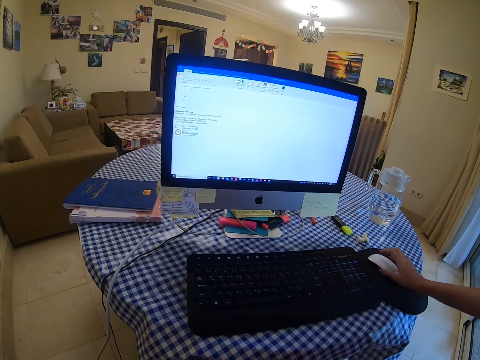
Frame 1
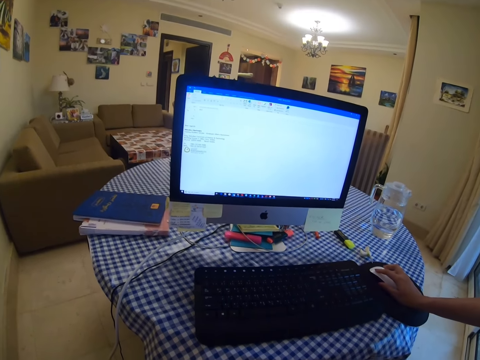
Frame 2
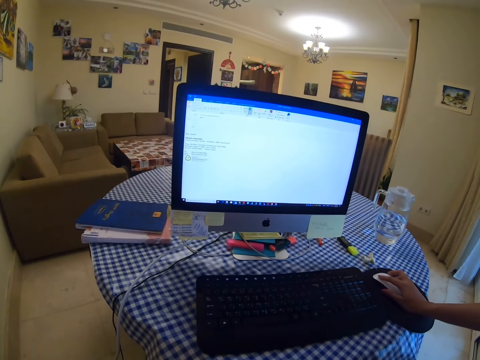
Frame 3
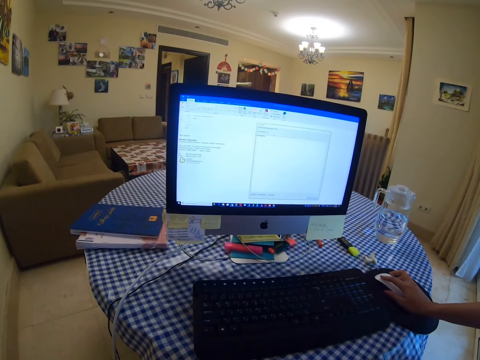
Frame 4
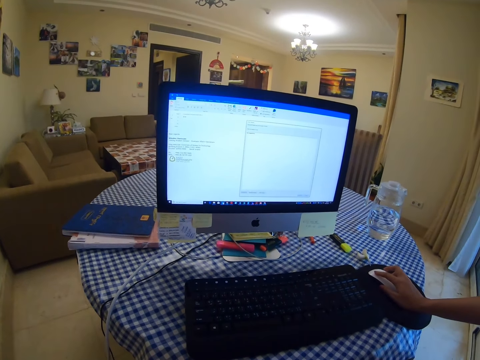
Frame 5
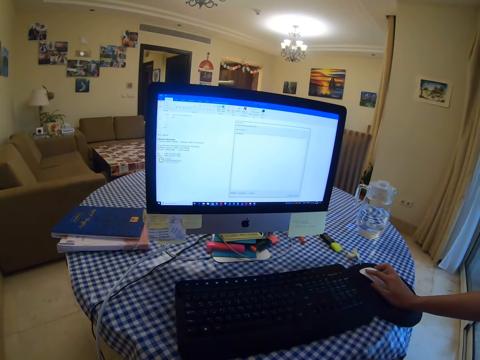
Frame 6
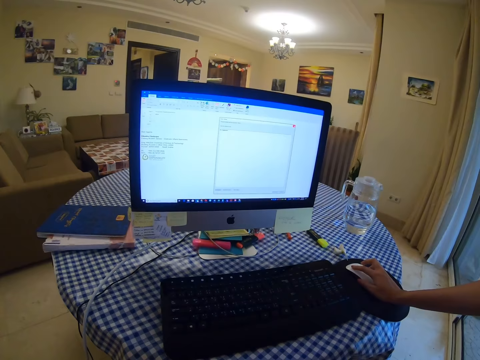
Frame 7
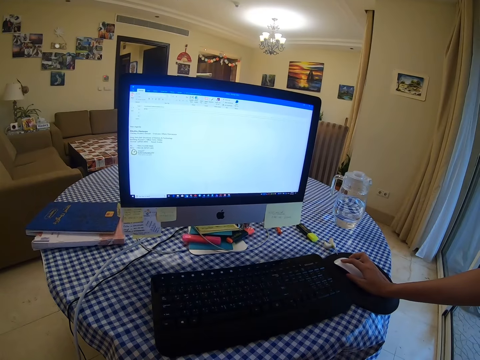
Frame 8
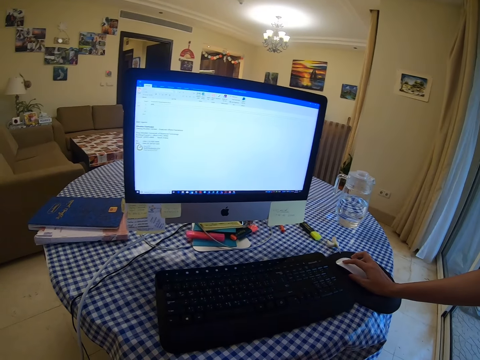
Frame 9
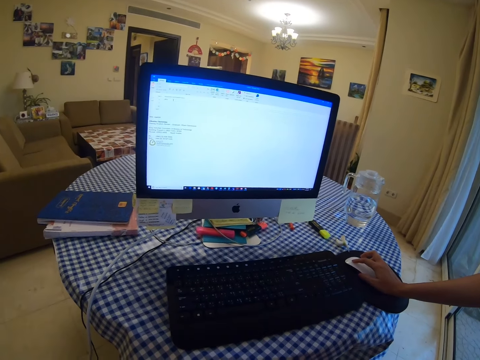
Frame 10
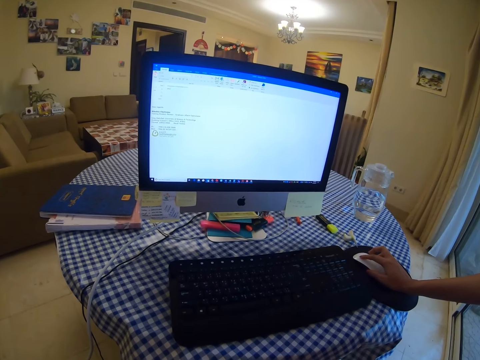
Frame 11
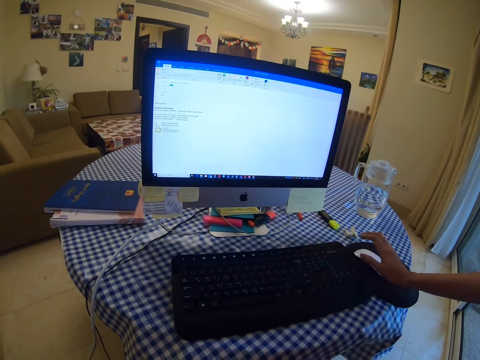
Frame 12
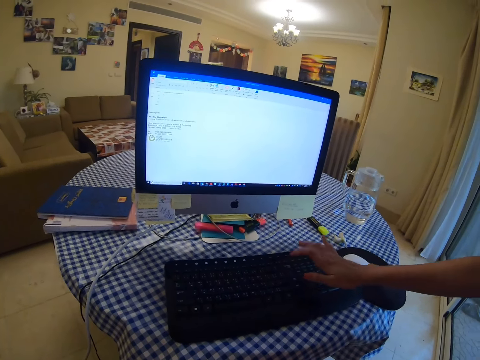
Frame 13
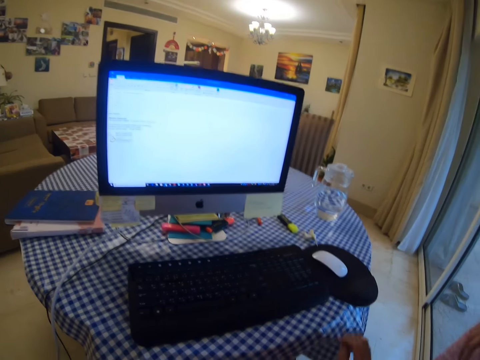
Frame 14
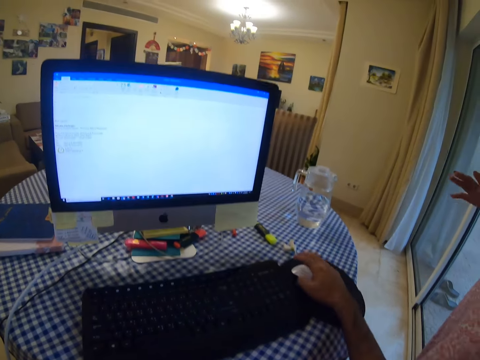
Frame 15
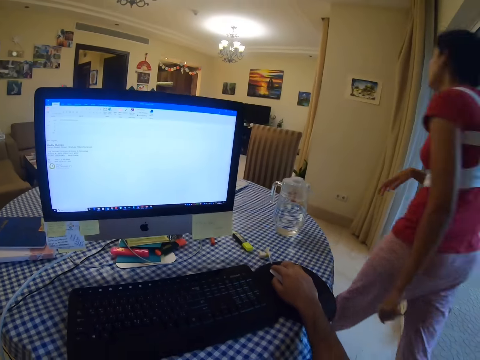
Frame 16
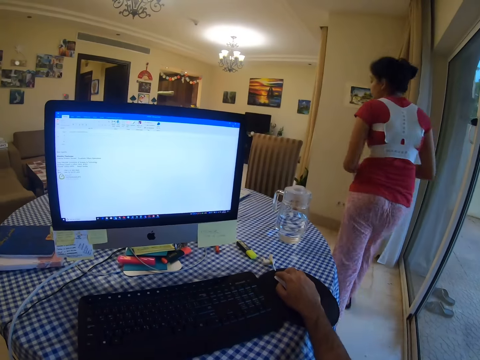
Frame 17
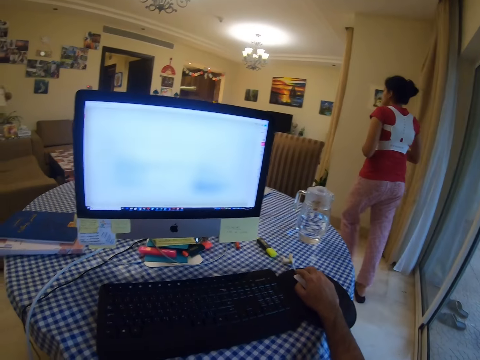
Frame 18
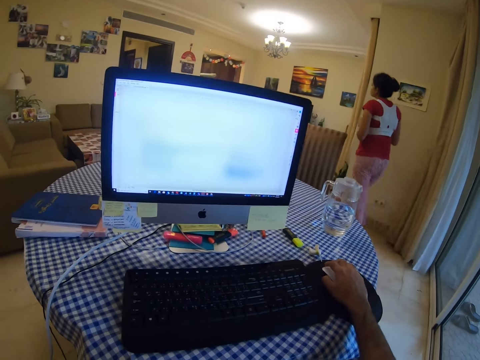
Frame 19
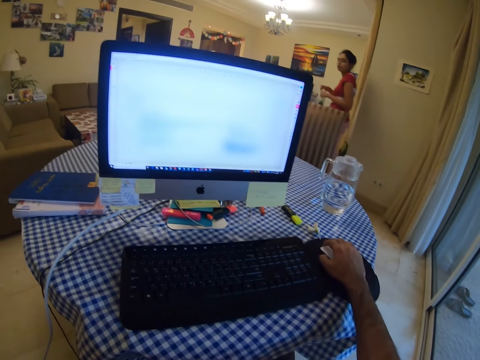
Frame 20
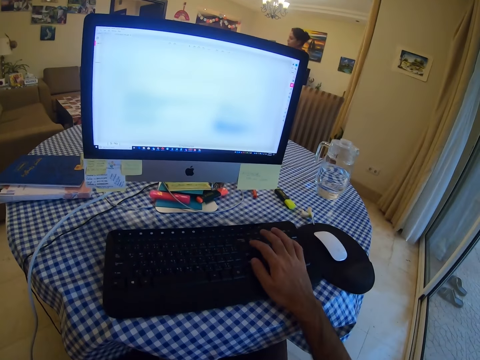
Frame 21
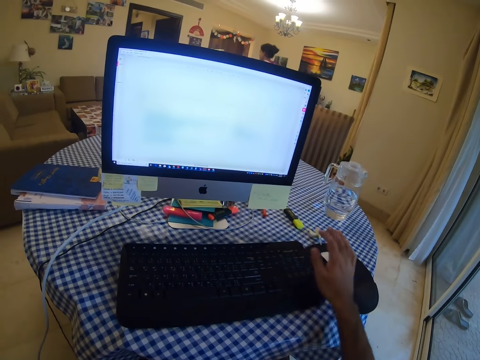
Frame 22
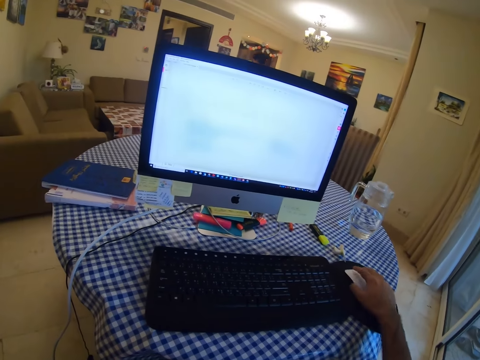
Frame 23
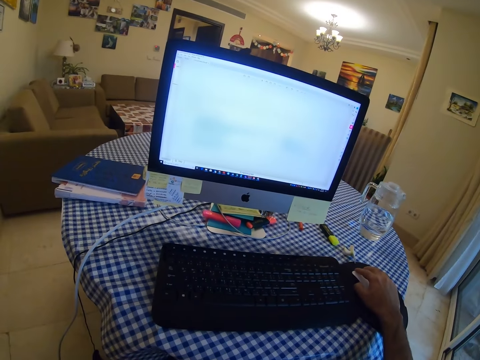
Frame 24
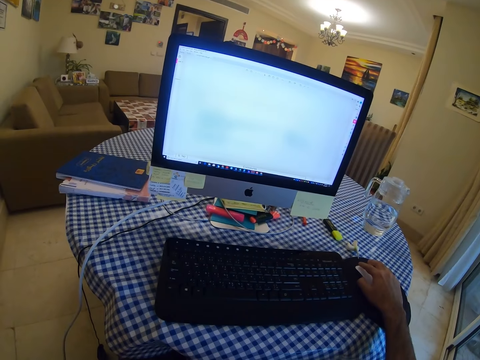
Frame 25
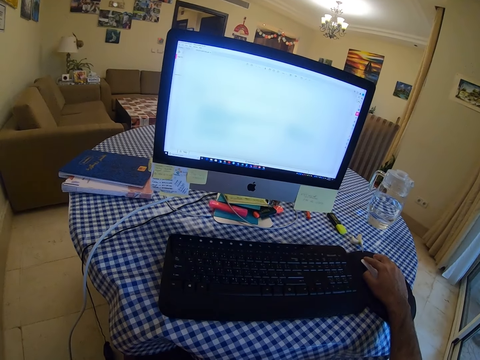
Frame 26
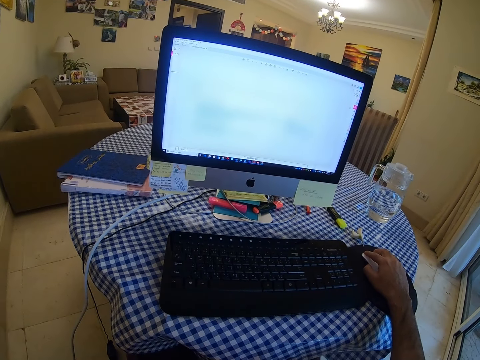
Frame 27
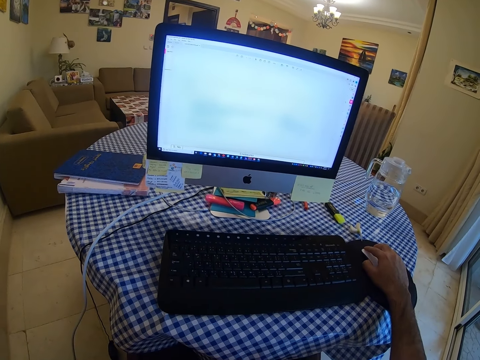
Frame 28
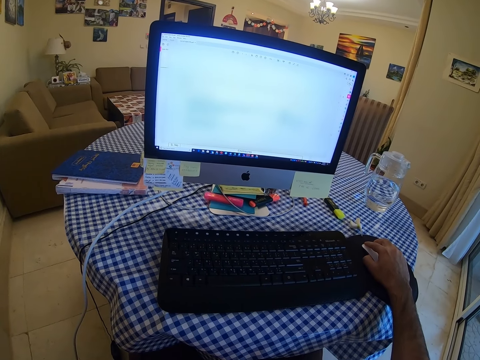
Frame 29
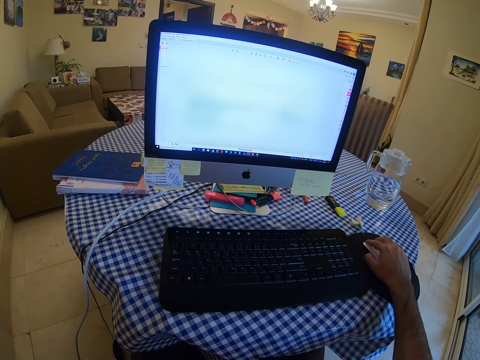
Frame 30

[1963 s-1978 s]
The lady holds the mouse and clicks on the mouse. The lady presses on the keyboard. The camera wearer holds the mouse. The lady walks towards the door. The camera wearer clicks on the mouse. They press on the keyboard, hold the mouse and click on the mouse.

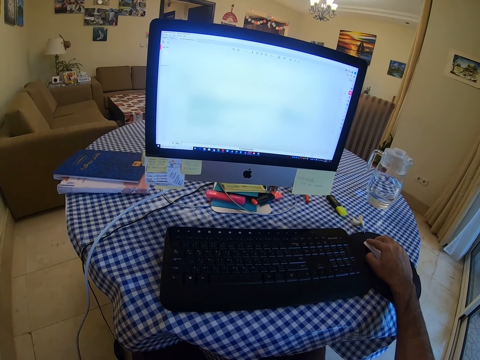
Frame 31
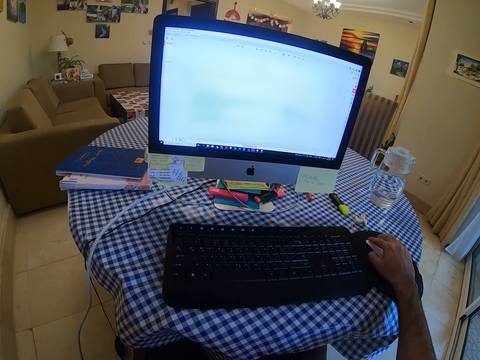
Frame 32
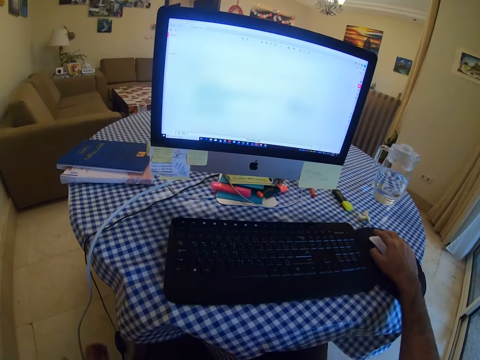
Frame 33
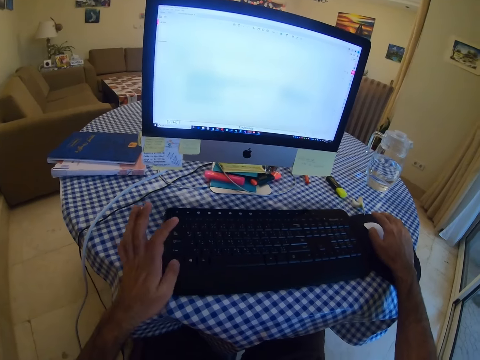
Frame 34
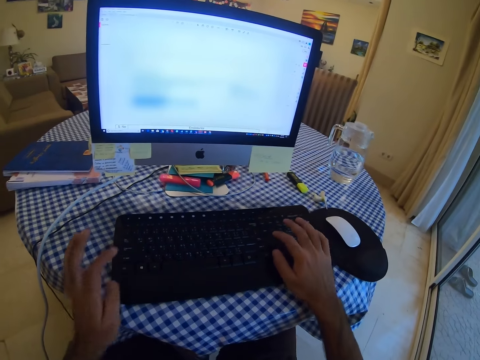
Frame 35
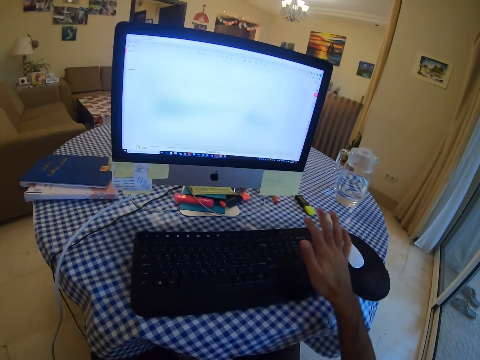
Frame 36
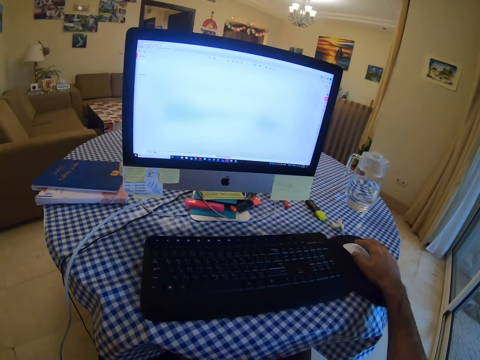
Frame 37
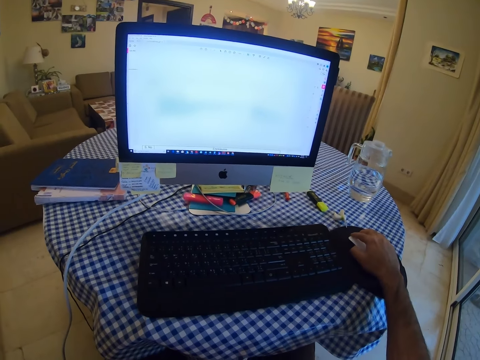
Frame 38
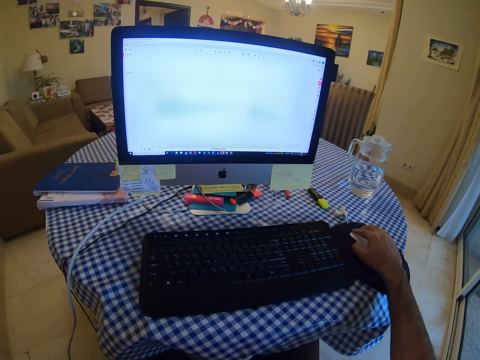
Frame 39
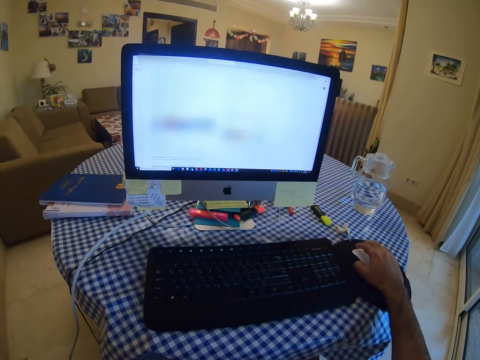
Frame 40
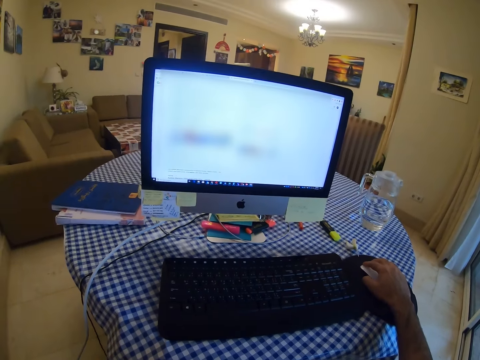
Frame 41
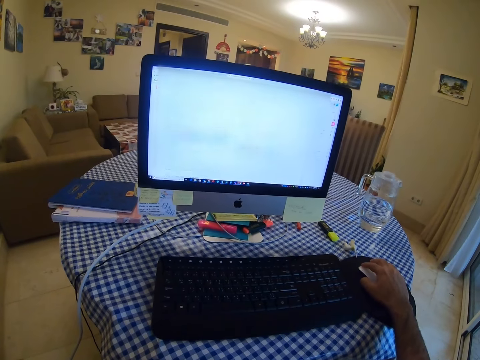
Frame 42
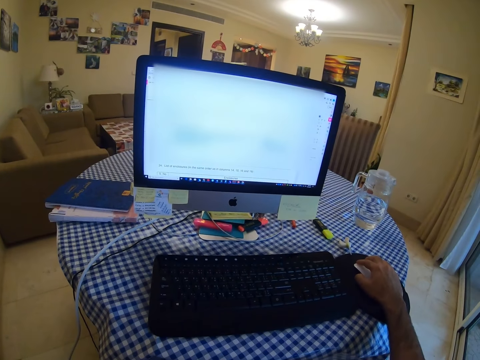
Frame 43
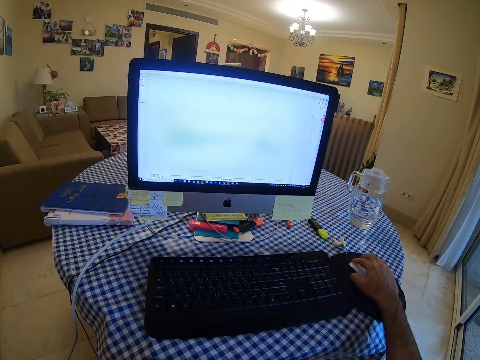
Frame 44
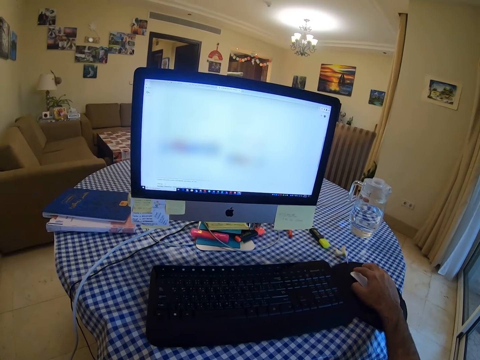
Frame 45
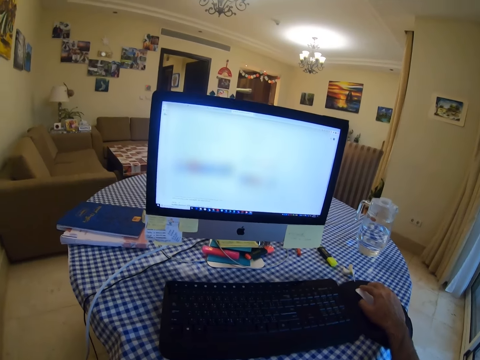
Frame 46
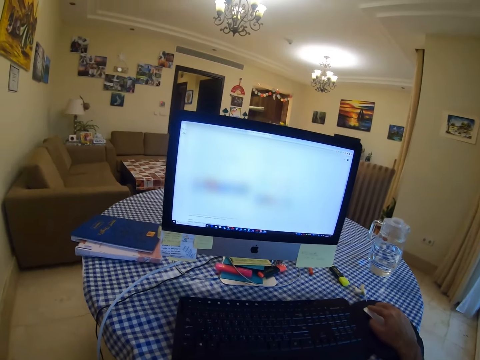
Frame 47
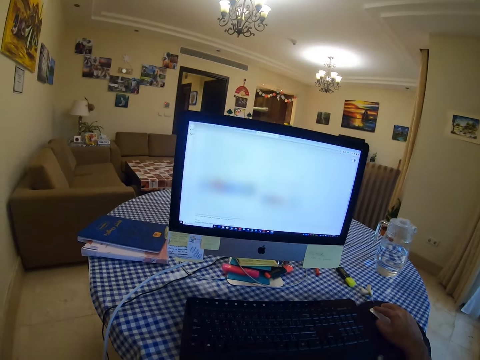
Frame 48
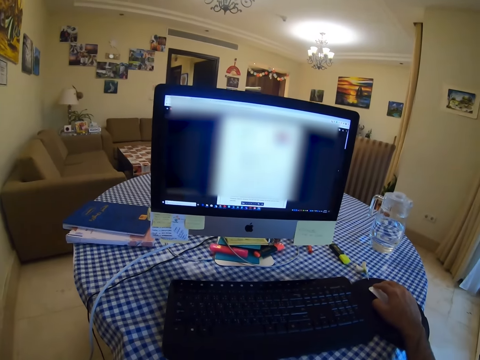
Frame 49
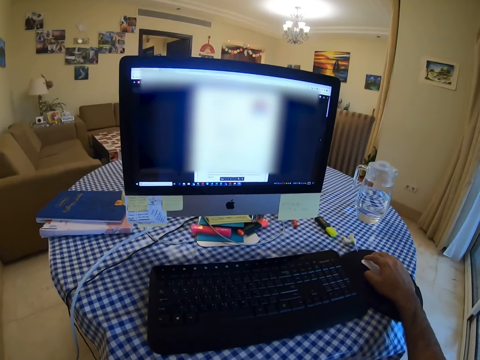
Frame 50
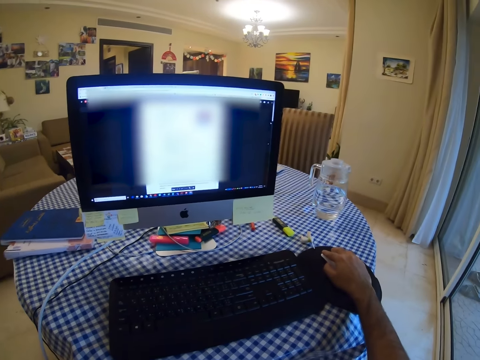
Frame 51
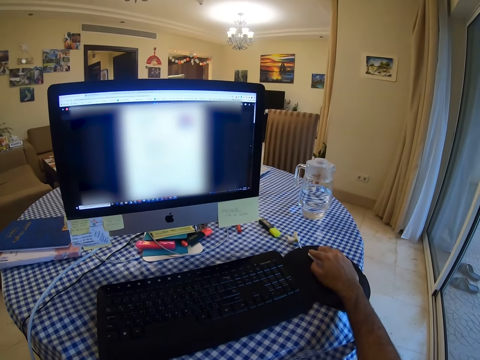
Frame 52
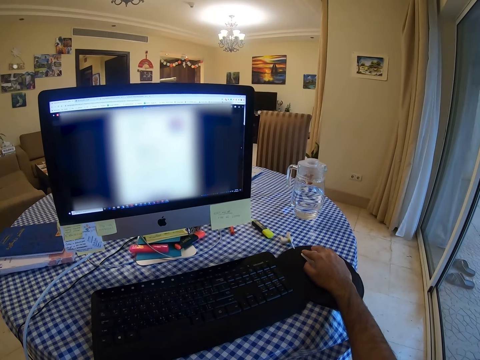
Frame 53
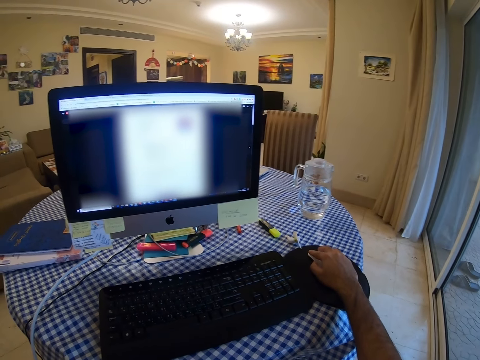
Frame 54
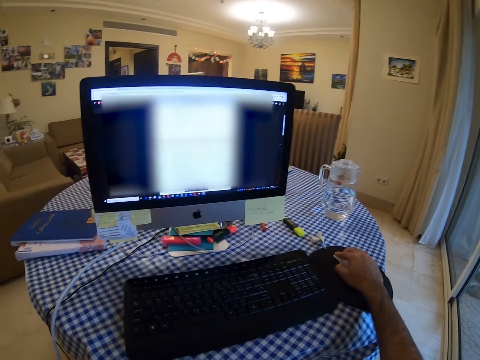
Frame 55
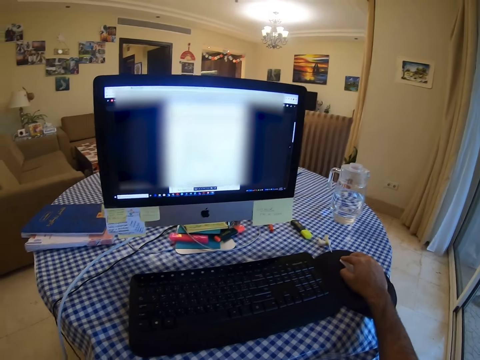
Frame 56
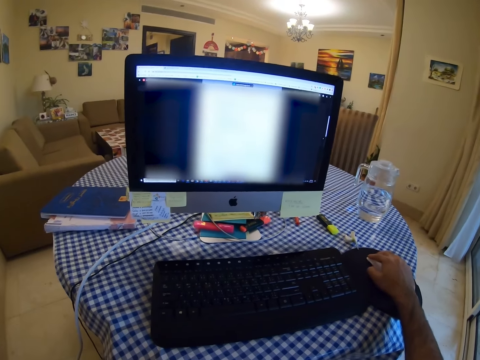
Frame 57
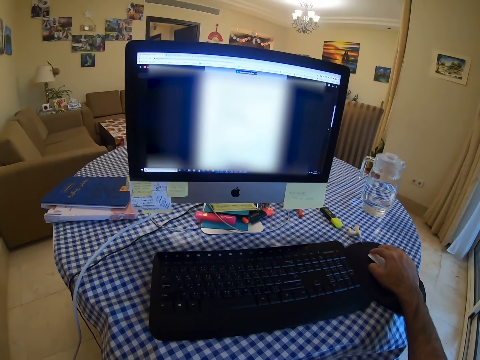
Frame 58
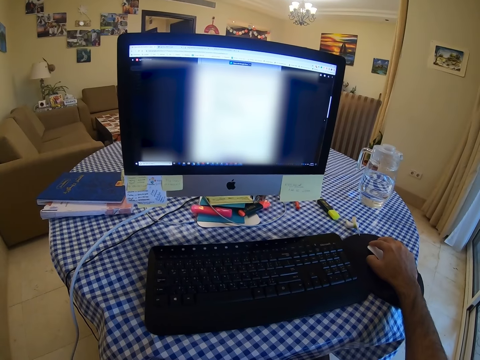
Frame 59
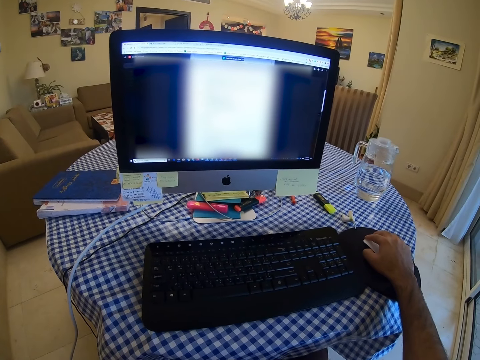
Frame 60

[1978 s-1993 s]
The camera wearer holds the mouse. They press on the keyboard. They click on the mouse. They operate on the machine.
